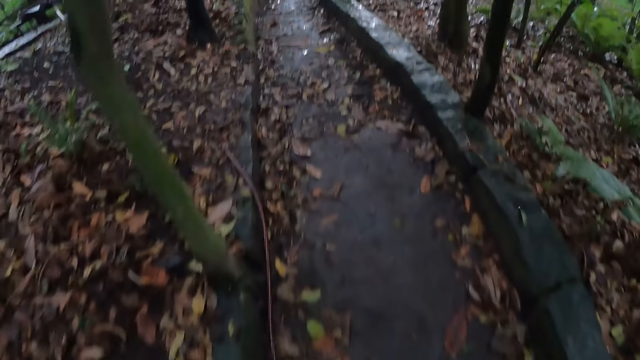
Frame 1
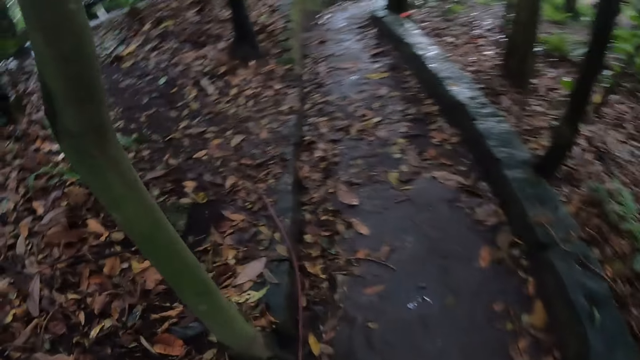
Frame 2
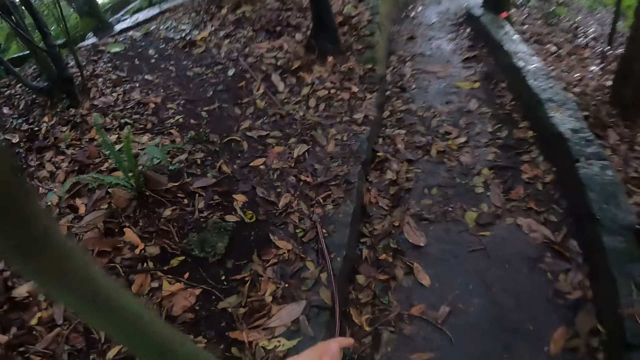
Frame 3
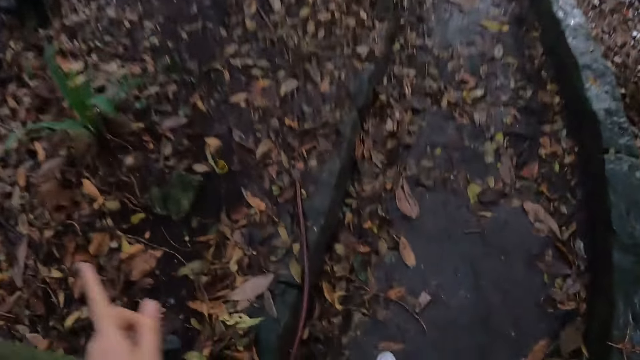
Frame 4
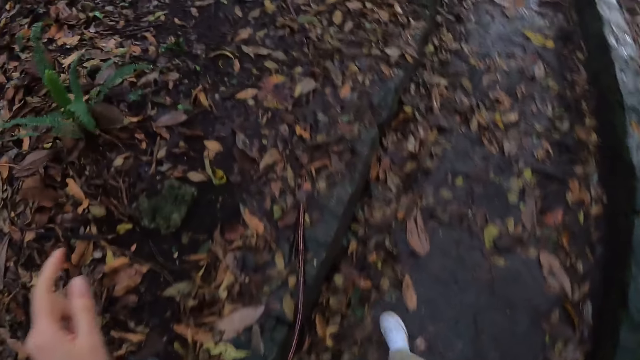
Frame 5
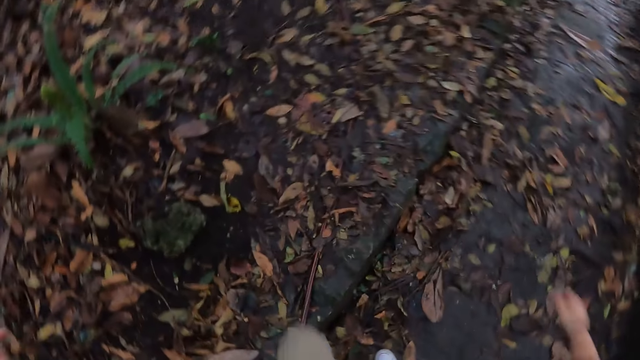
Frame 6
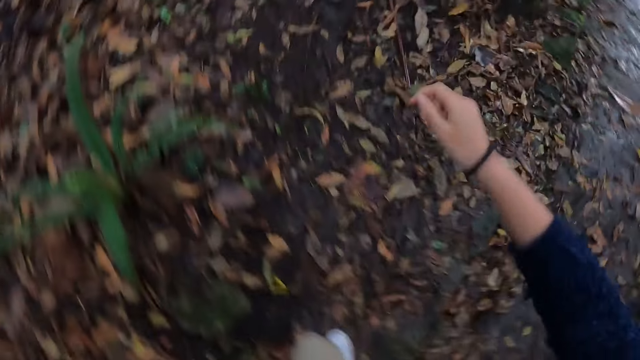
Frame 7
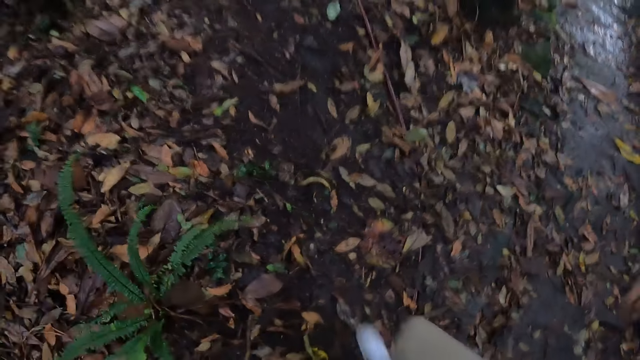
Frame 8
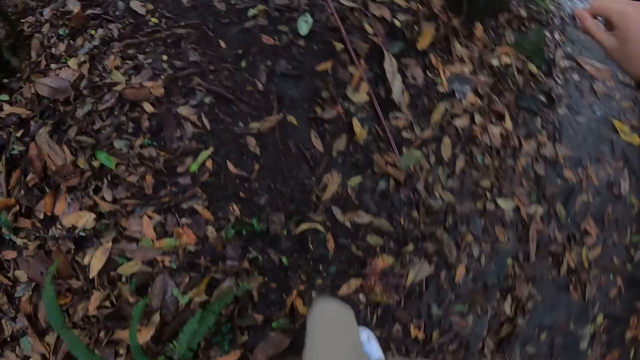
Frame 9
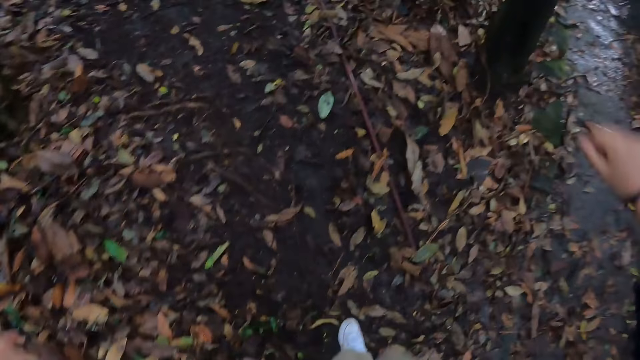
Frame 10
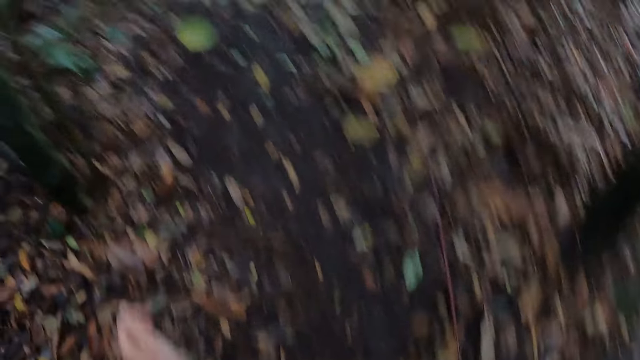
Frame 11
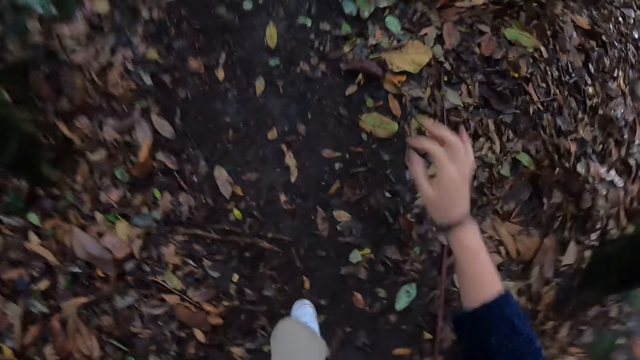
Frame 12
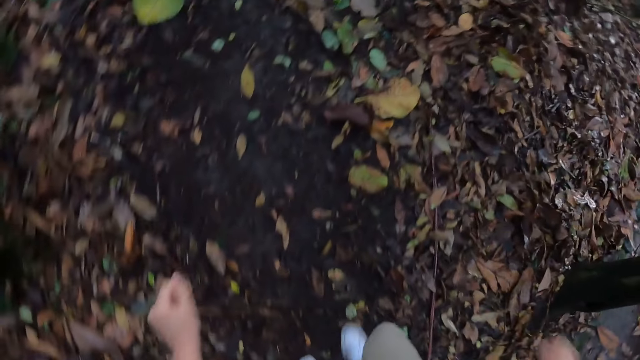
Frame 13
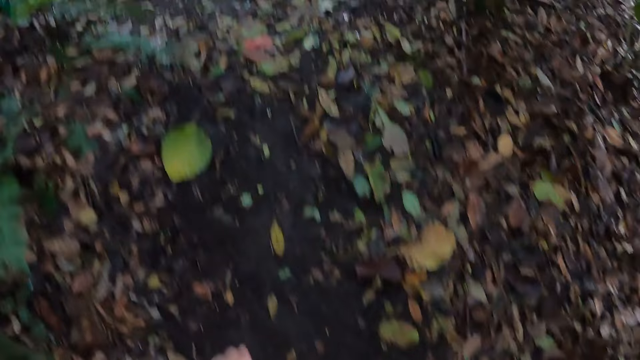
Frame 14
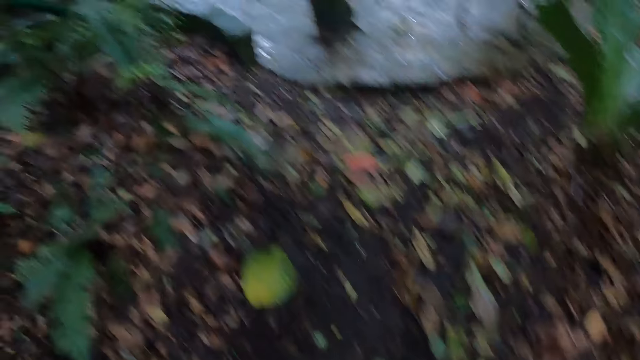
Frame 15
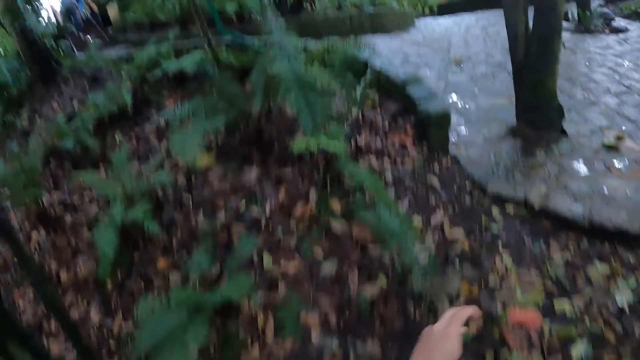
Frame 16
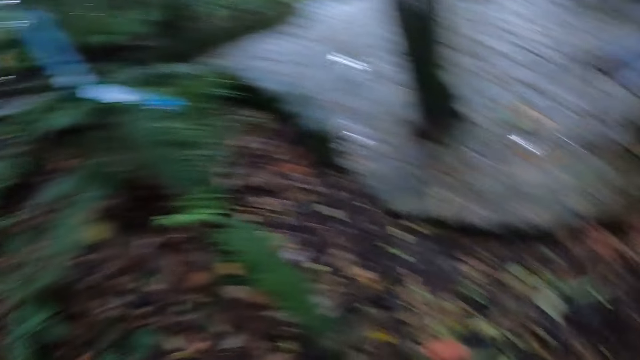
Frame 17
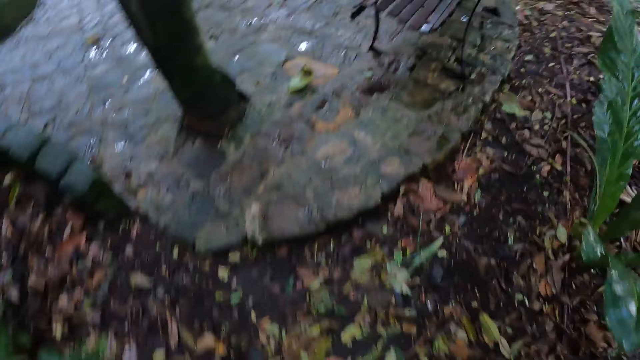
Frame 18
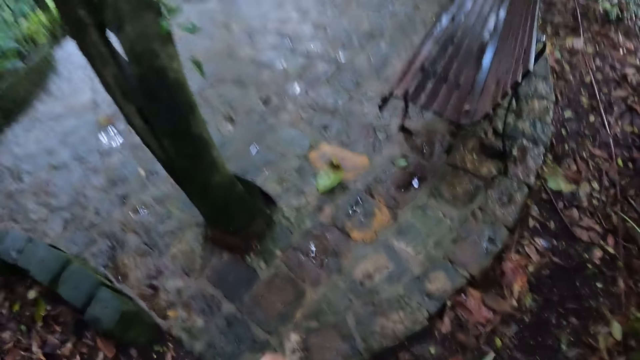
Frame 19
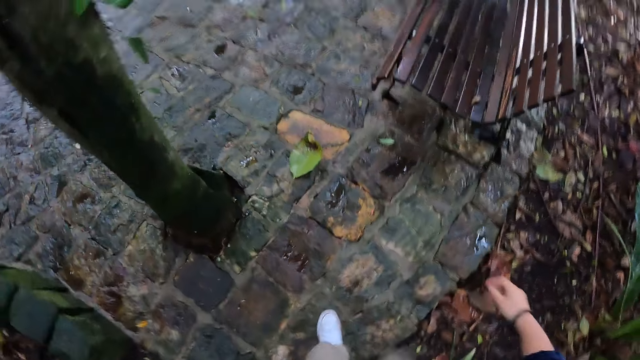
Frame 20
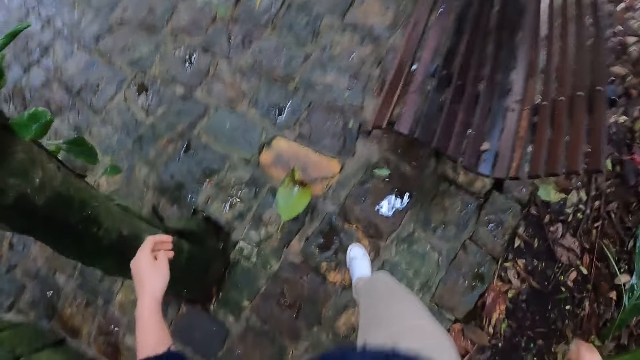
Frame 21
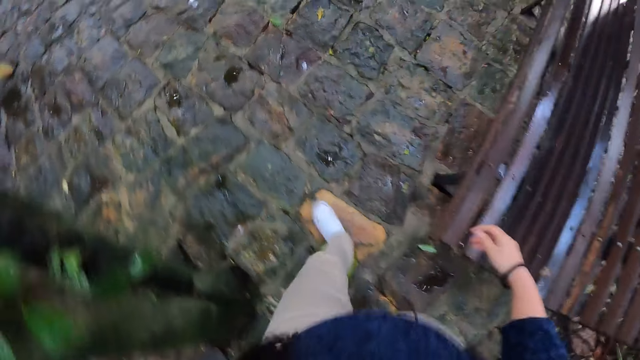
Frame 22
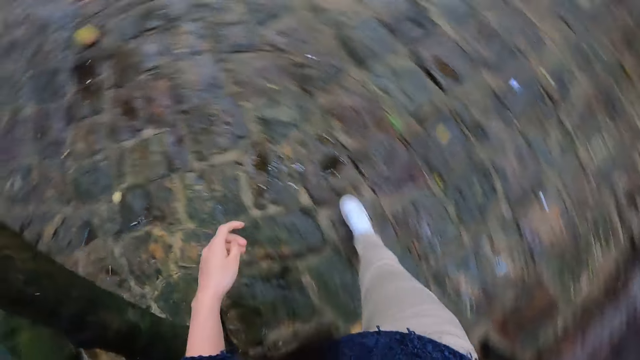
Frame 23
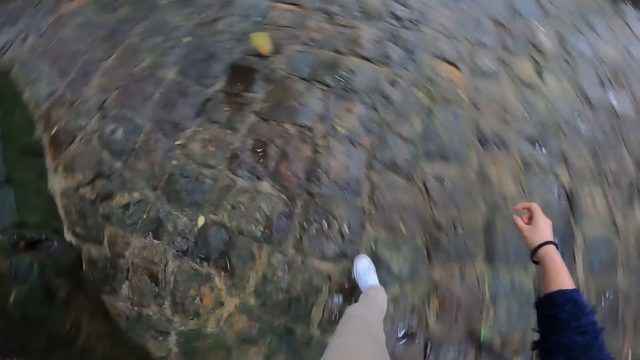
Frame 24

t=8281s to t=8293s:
The camera wearer moves her right hand. She moves her left hand. She walks on a sideway.

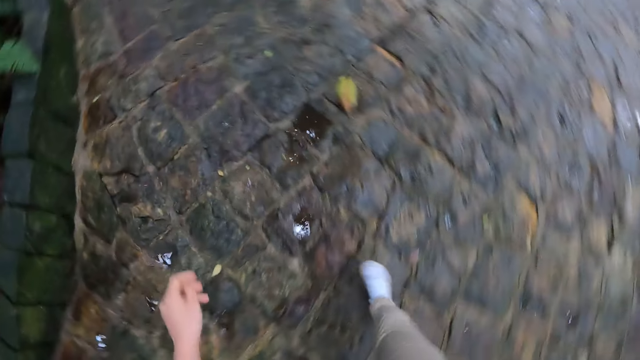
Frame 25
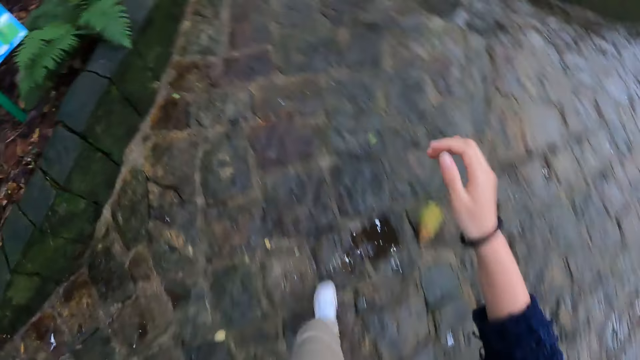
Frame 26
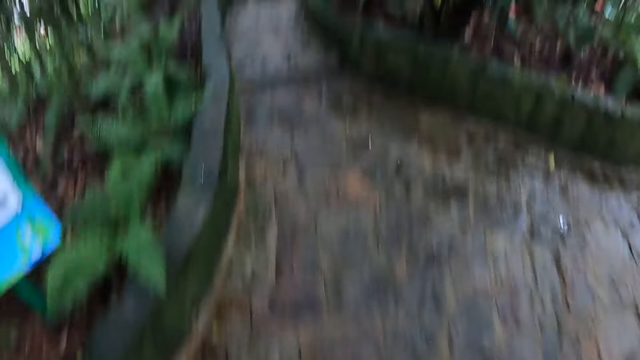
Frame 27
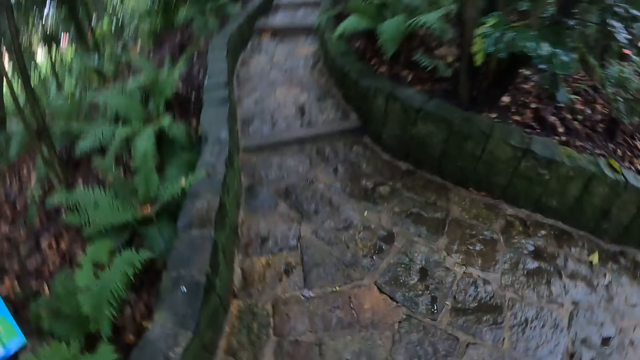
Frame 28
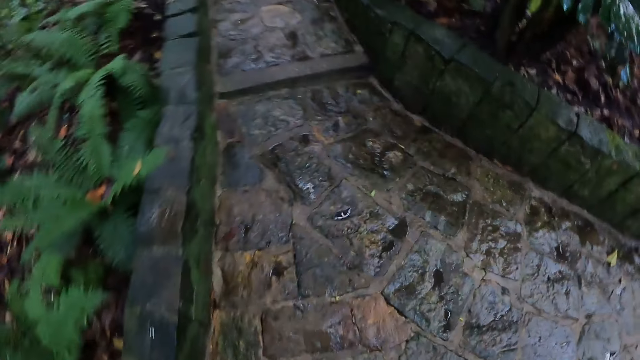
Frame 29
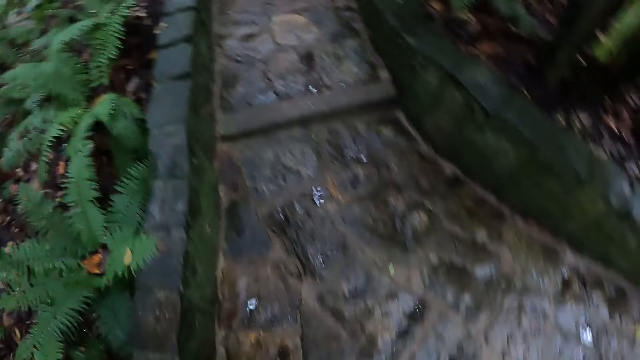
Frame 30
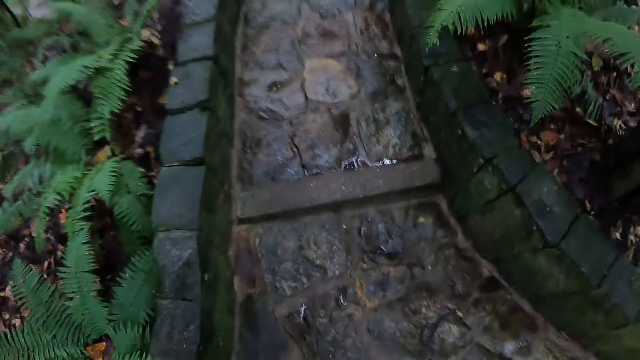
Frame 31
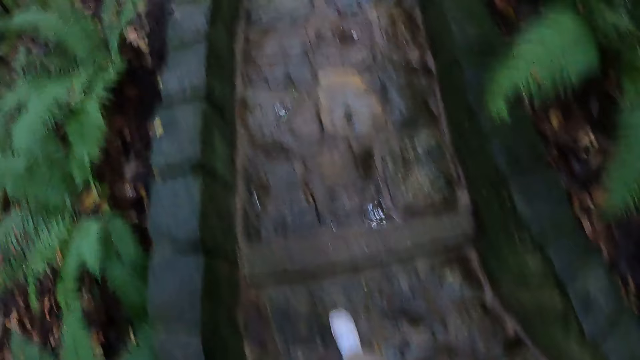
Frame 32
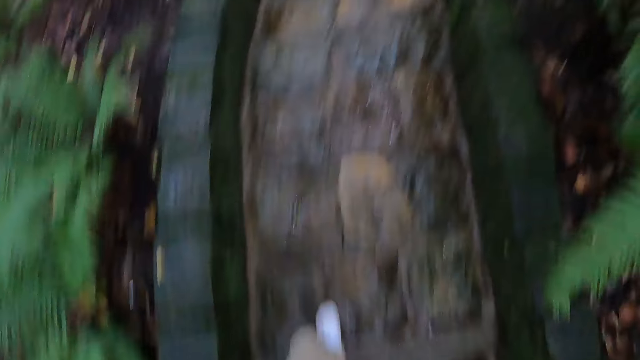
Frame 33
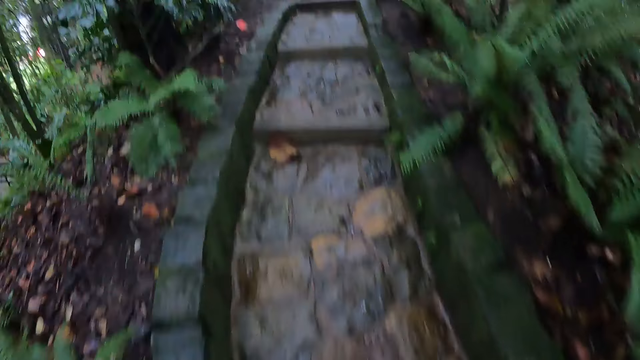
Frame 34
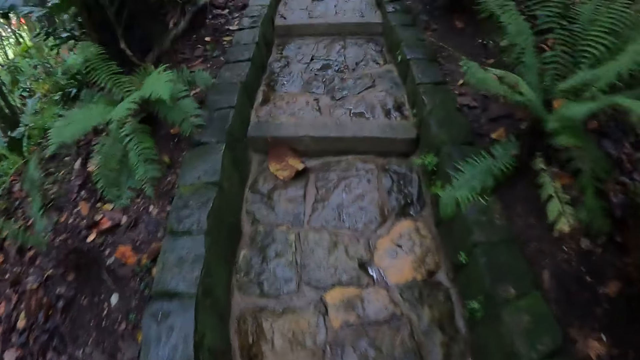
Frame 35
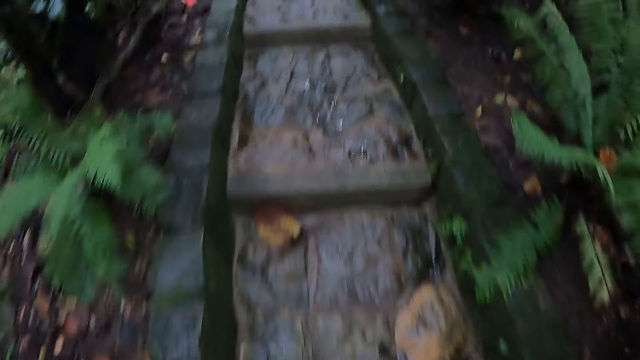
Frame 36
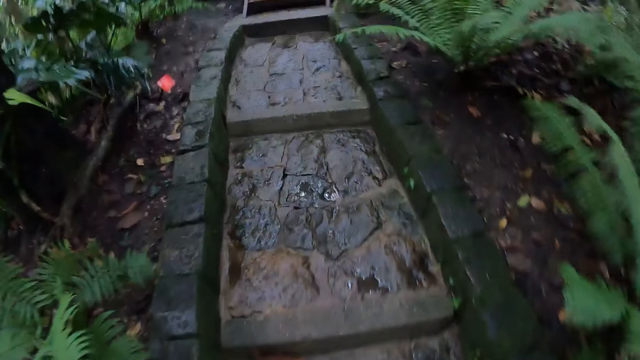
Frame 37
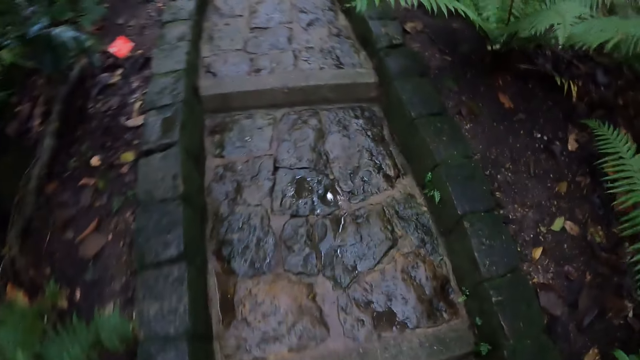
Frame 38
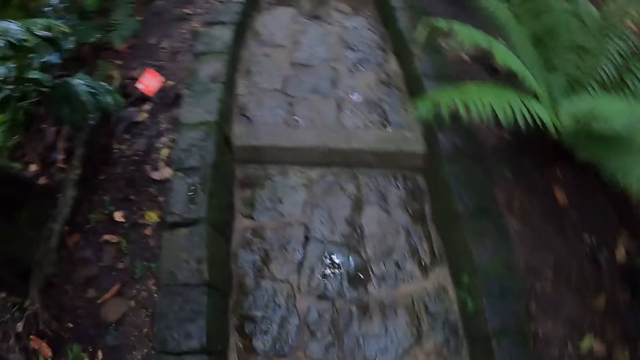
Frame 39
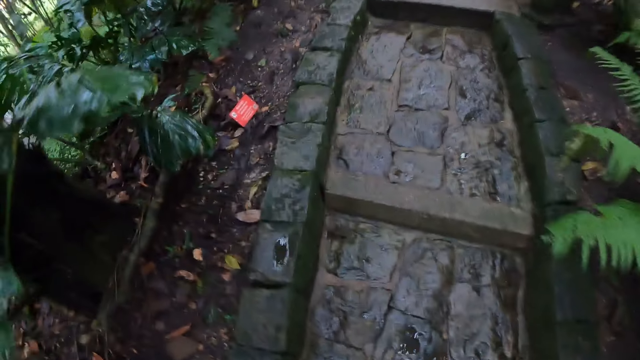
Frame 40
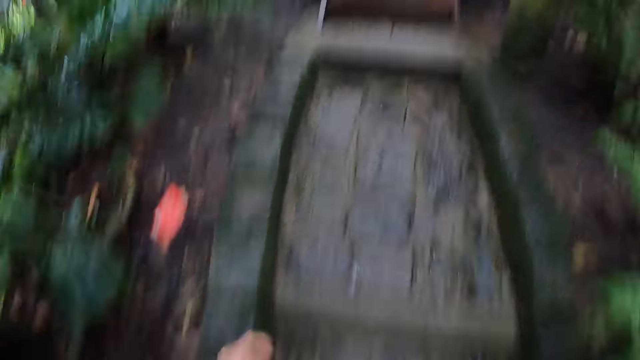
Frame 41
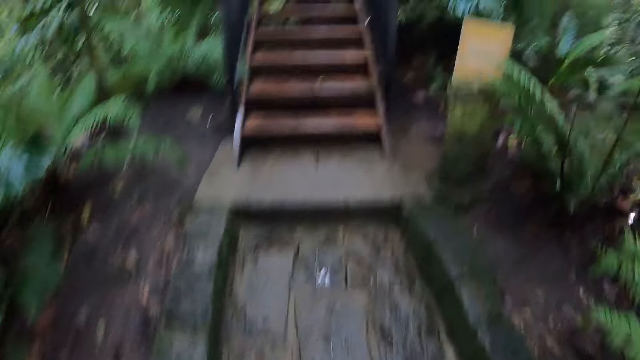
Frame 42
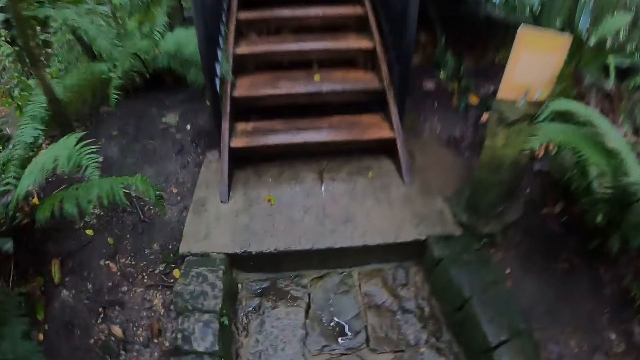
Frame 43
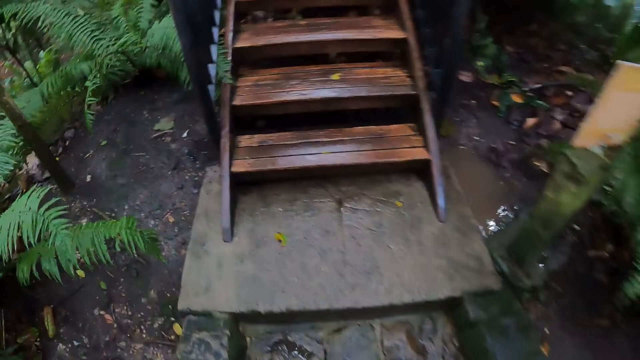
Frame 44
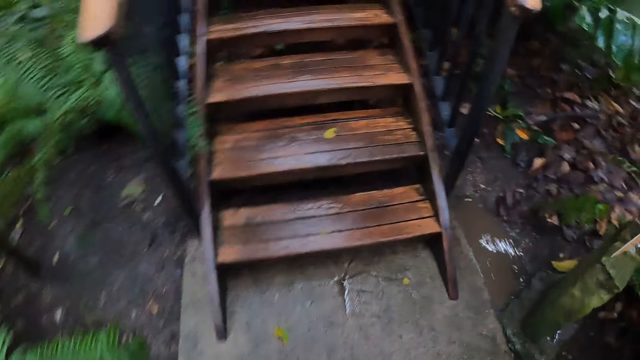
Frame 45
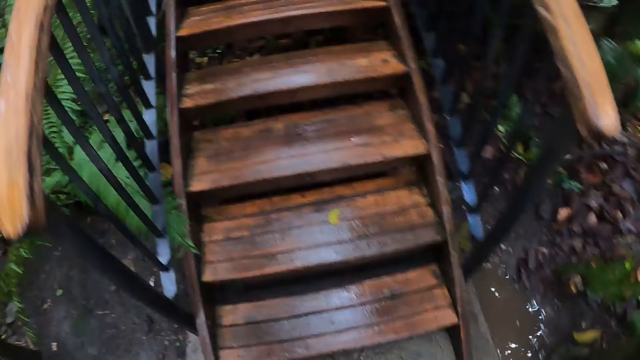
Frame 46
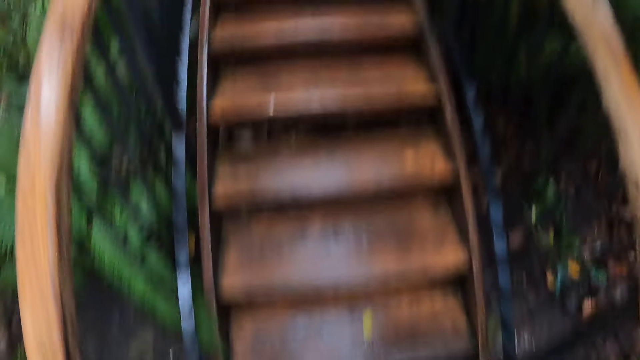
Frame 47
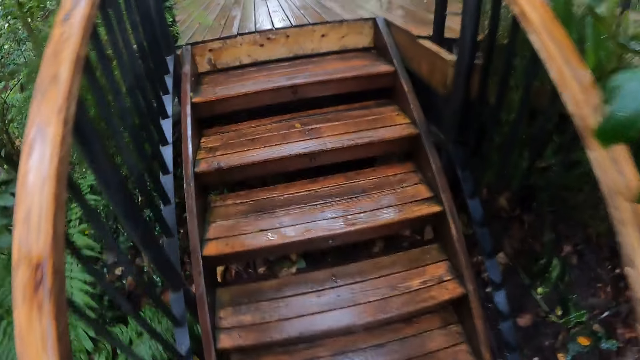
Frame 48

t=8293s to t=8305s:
The camera wearer walks up through a stairway.
